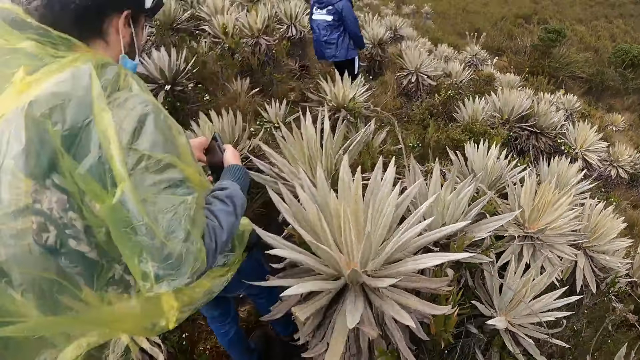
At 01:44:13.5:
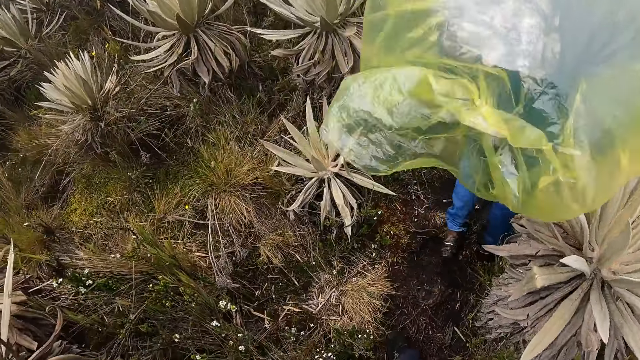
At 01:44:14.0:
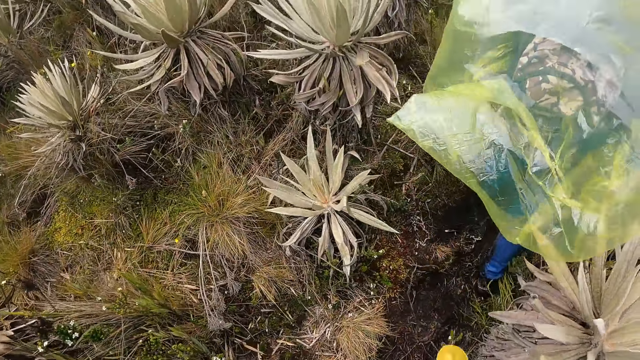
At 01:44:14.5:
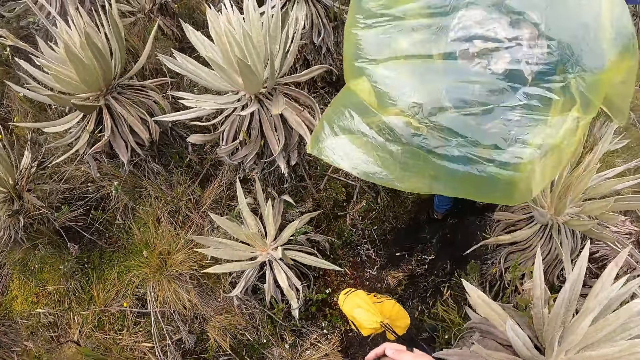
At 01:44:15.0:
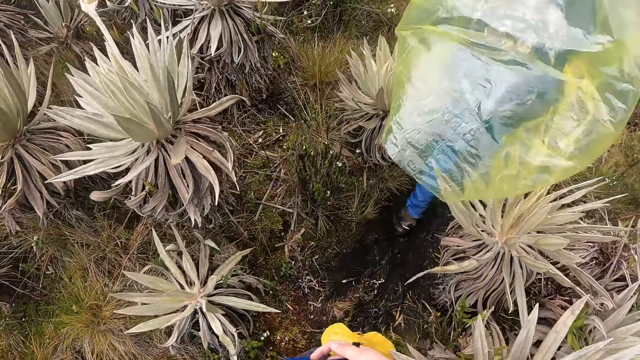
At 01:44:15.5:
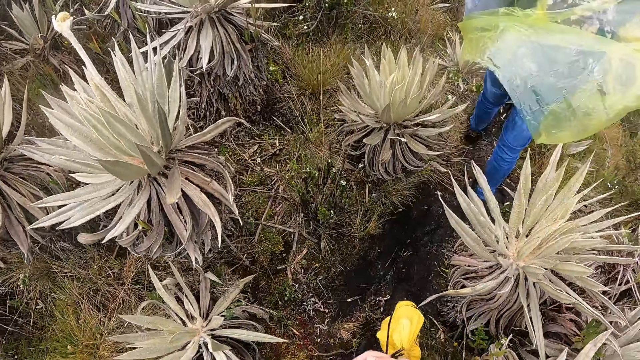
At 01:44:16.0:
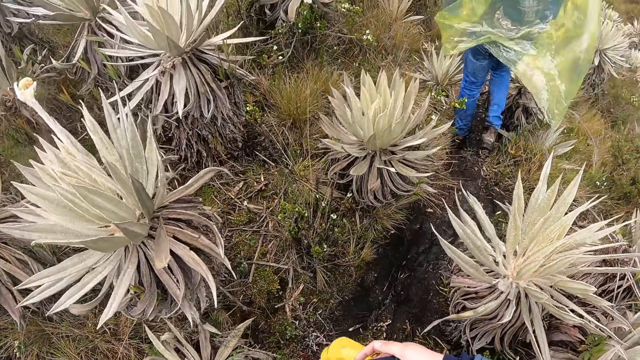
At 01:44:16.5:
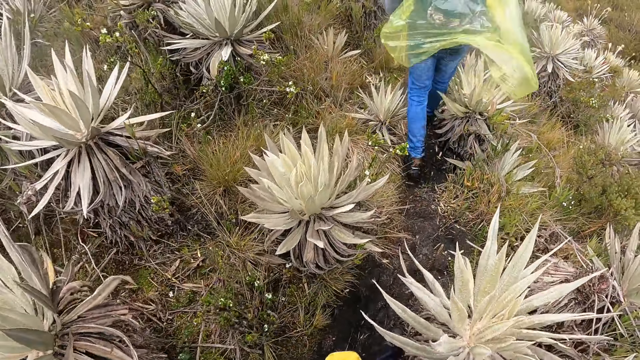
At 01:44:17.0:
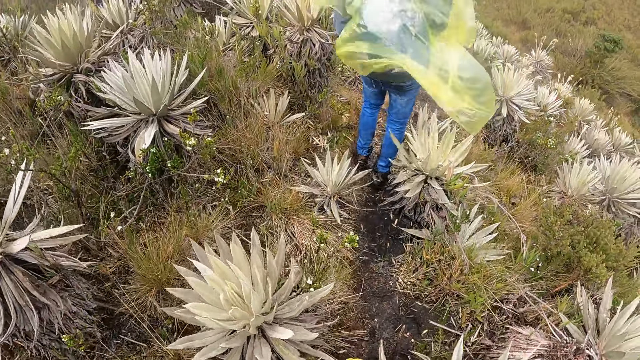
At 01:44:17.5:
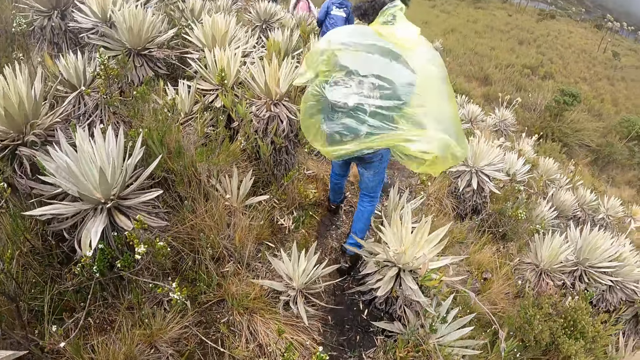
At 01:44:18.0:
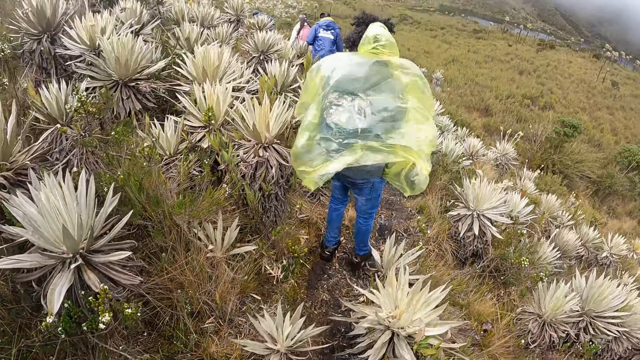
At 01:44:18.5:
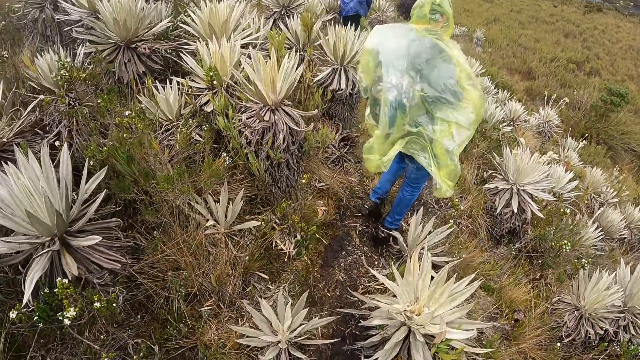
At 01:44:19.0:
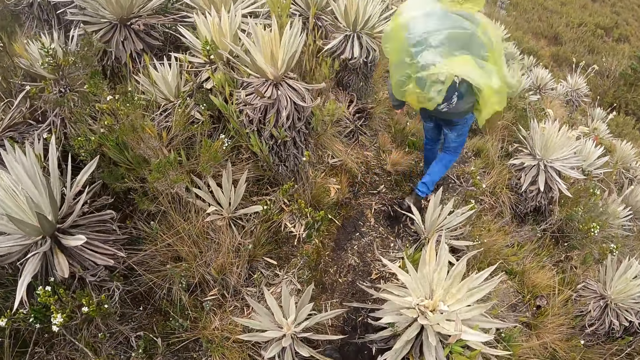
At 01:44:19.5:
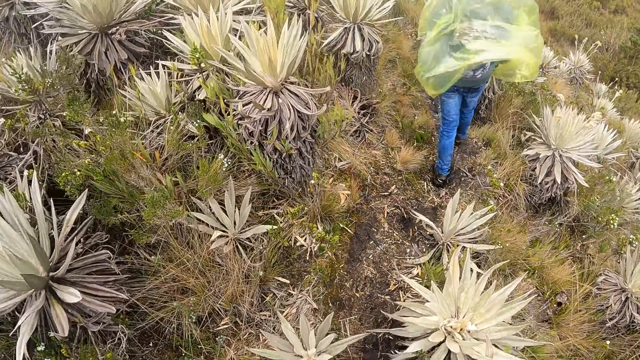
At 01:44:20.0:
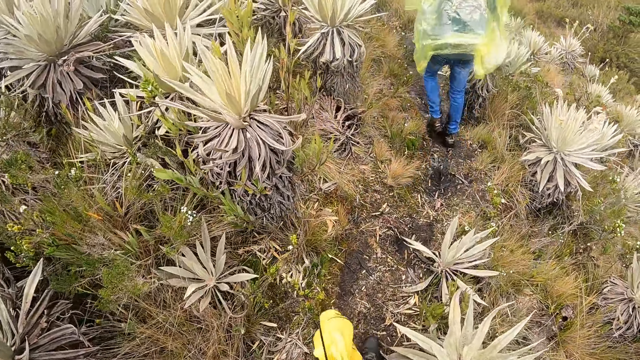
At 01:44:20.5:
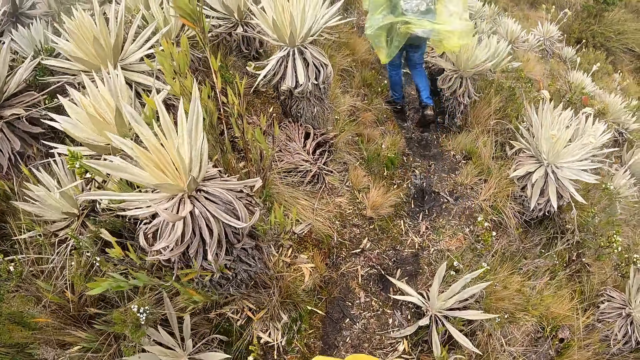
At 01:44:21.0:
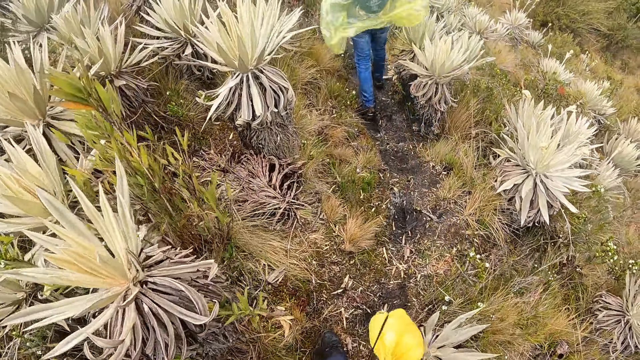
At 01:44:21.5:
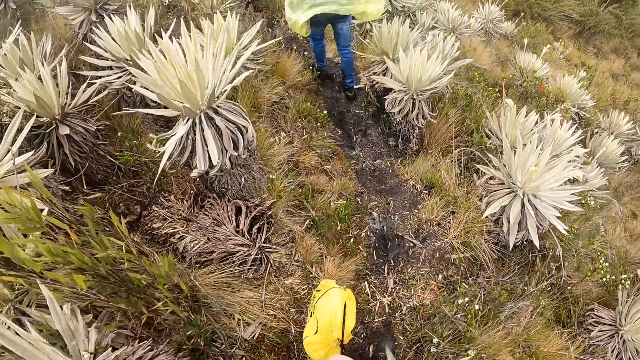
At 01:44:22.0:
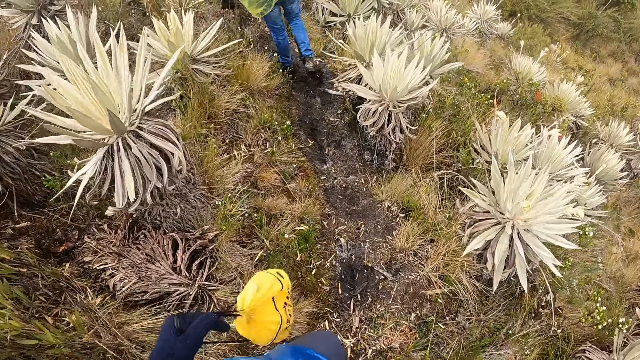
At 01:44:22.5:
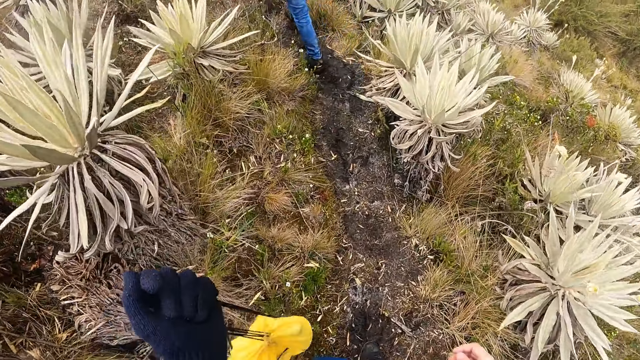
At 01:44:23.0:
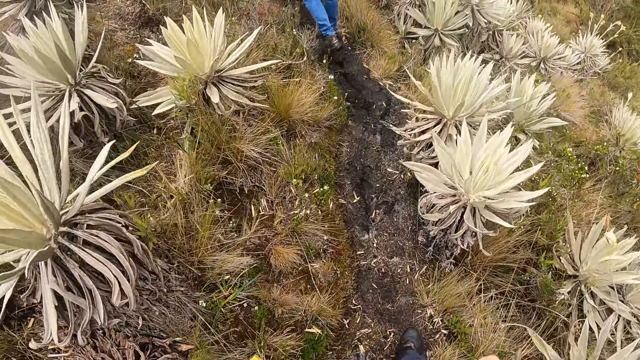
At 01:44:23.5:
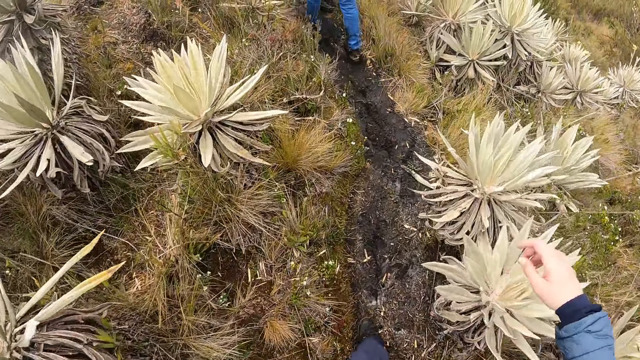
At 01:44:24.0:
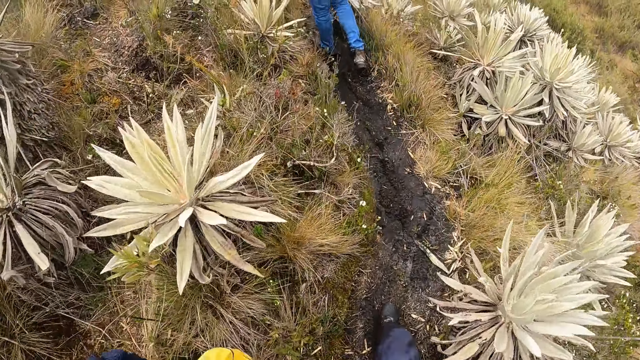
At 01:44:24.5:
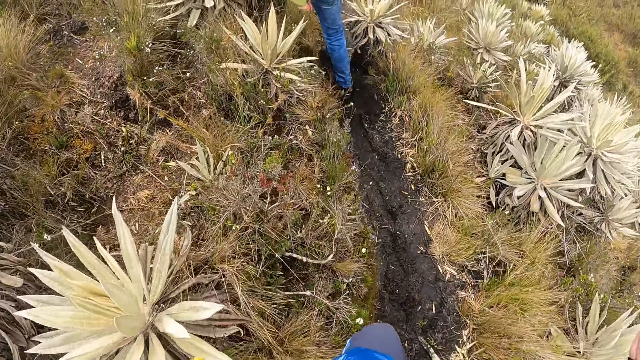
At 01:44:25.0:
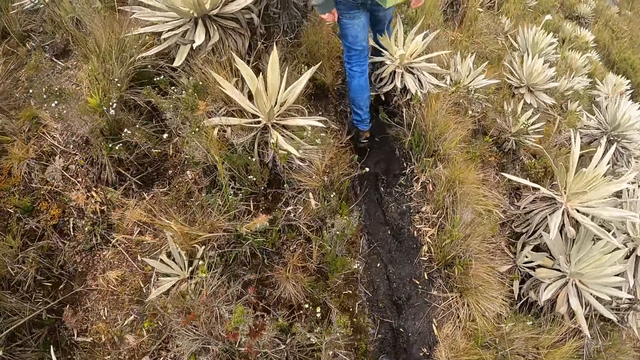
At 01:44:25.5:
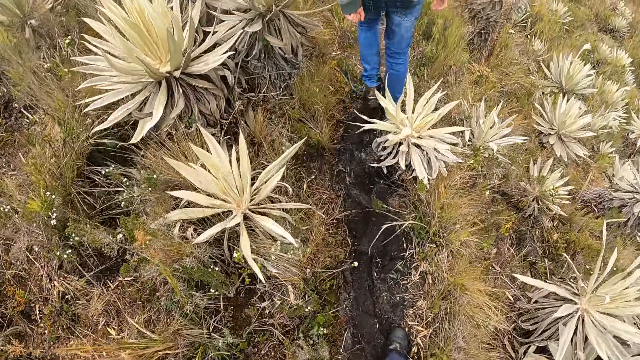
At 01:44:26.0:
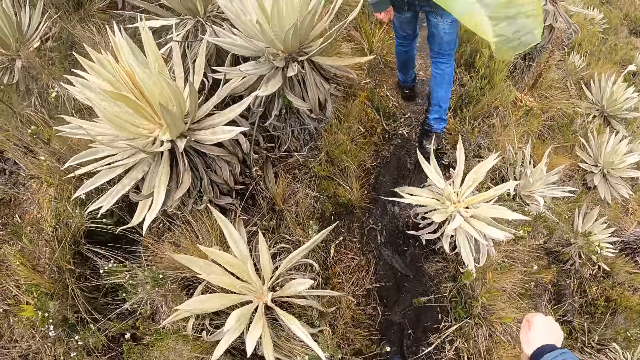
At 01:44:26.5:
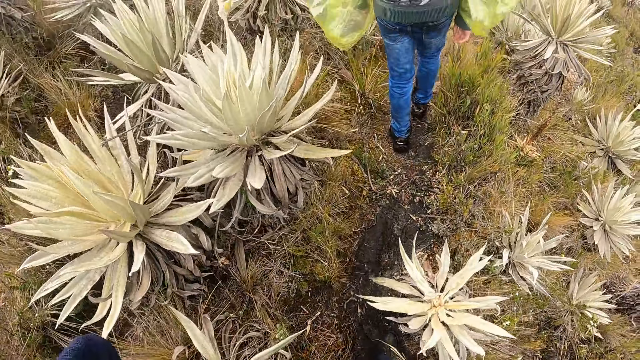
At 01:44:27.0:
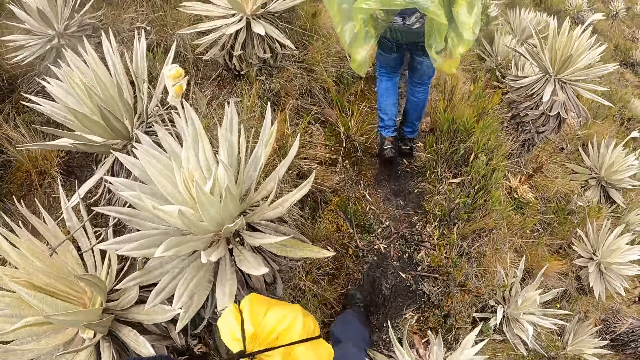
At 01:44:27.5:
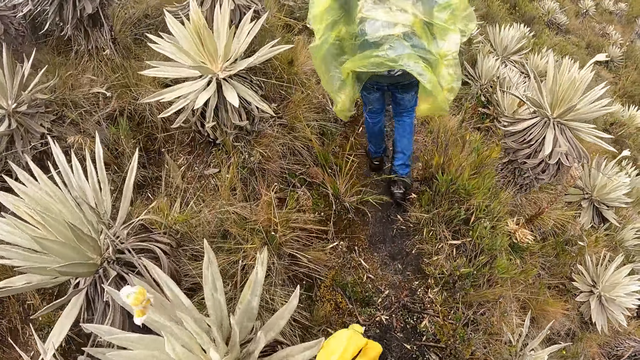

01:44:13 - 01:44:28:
A person walks in the shrub. The camera wearer holds the bag. He swings the bag. He passes the bag from his right hand to his left hand. He moves the right hand.

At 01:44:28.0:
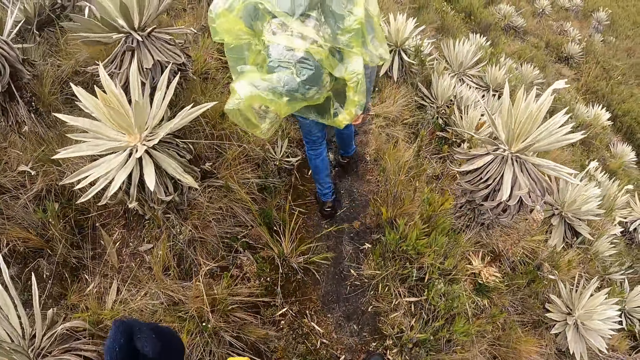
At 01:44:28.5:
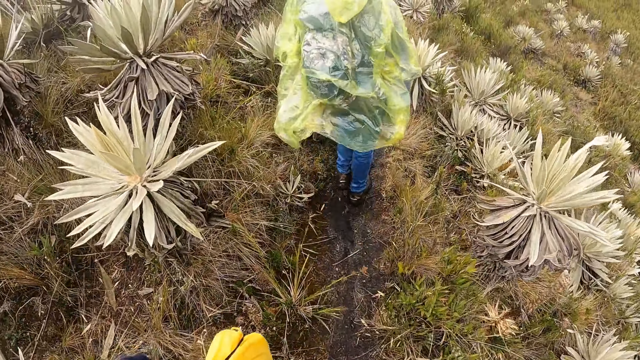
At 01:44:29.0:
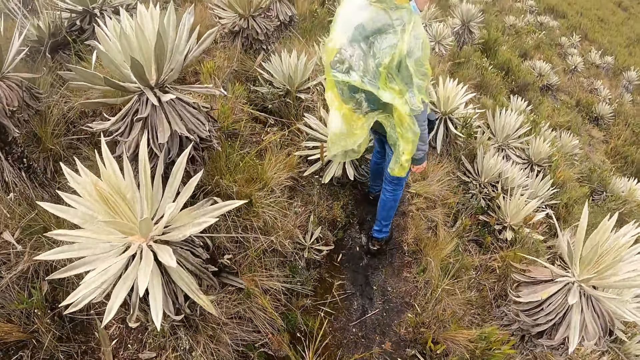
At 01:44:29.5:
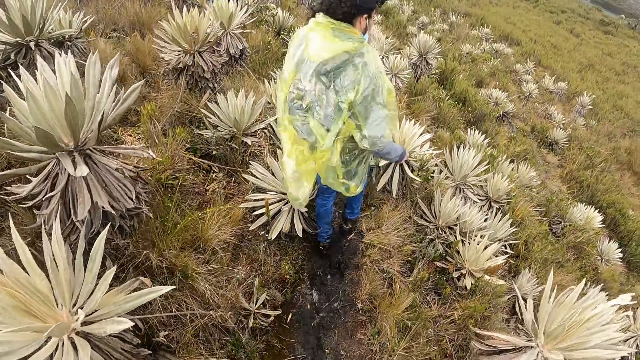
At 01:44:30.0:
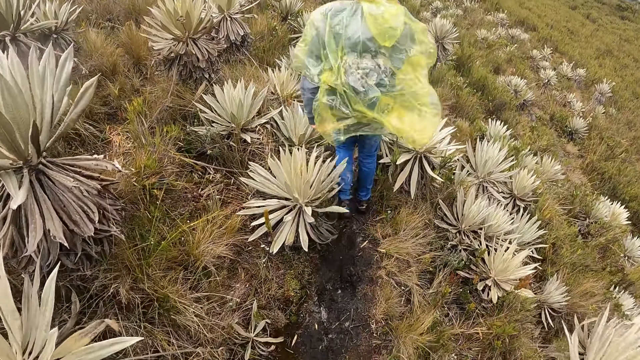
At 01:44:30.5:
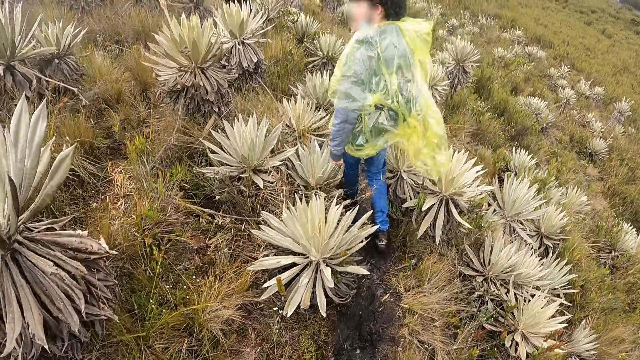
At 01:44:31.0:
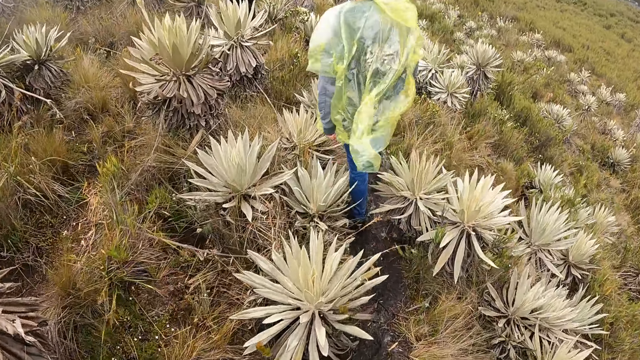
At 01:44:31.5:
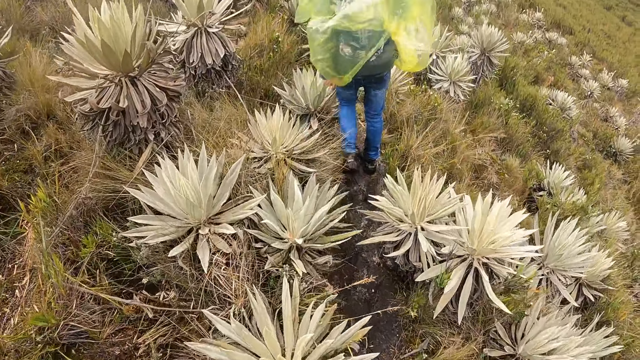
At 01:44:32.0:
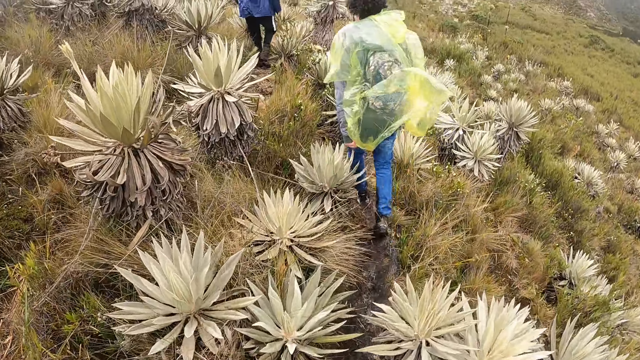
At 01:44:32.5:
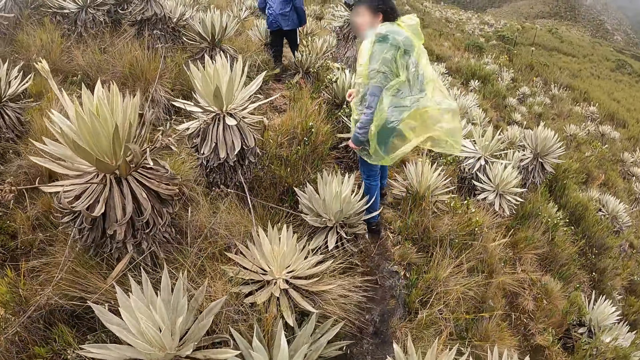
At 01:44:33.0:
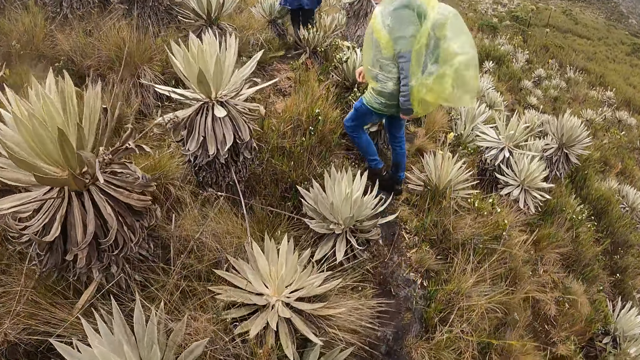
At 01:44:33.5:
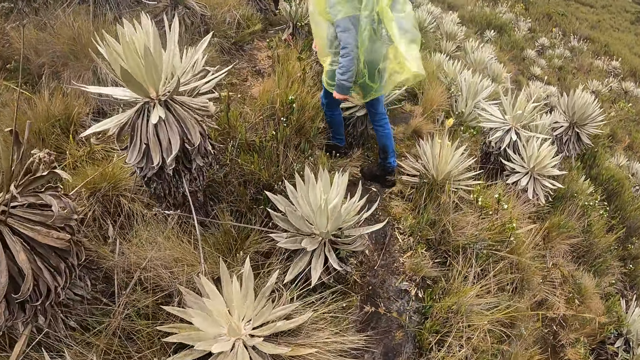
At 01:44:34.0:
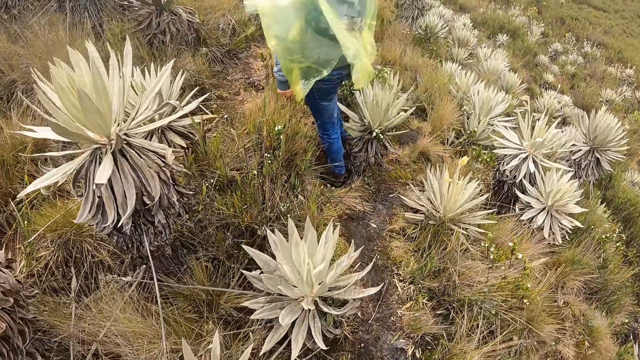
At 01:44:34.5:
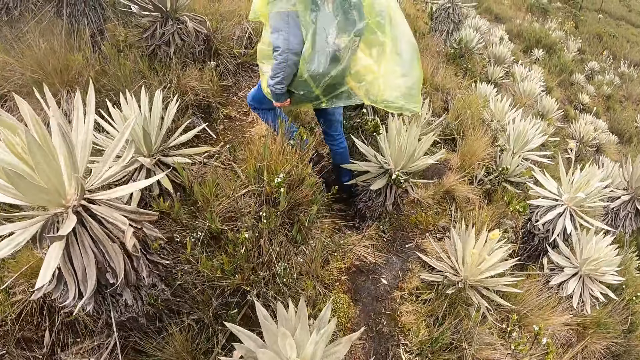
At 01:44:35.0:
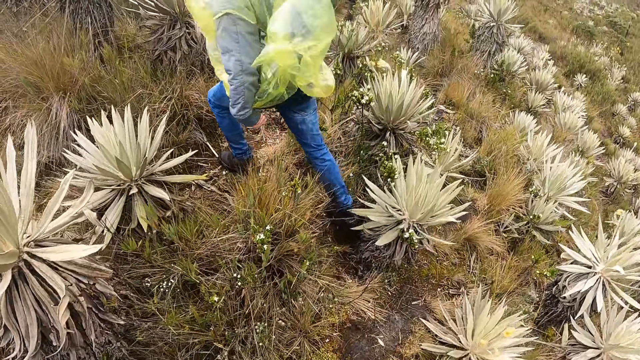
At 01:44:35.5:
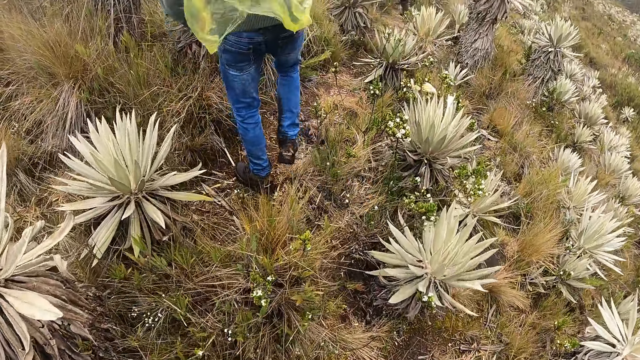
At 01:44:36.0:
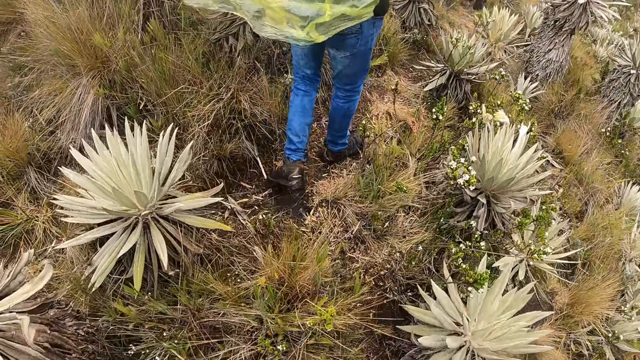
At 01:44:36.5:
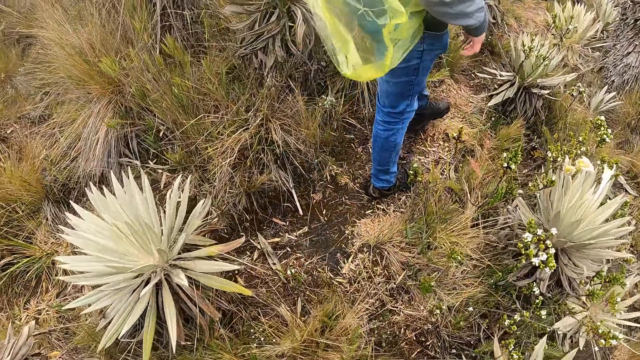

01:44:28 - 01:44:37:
A person moves the hand to the face. The person stares at the shrub.
